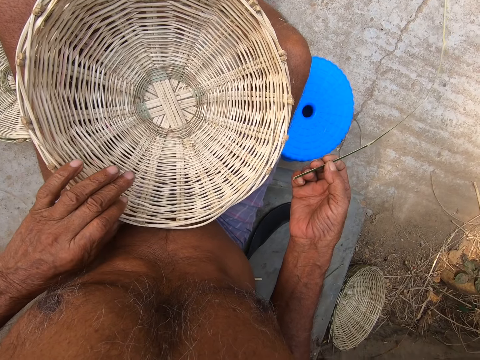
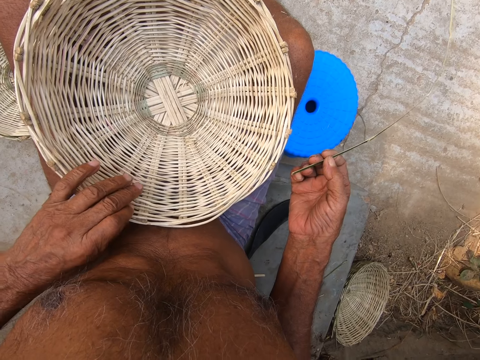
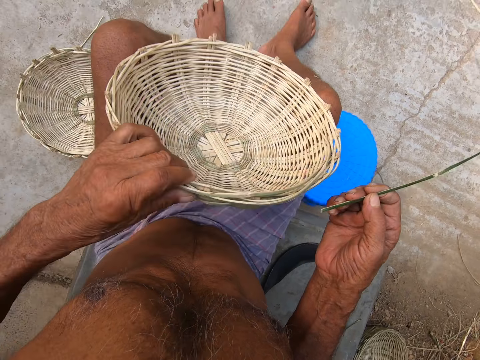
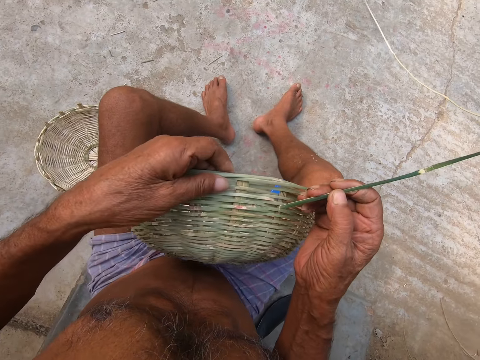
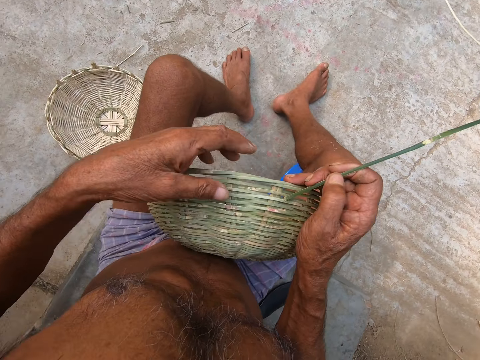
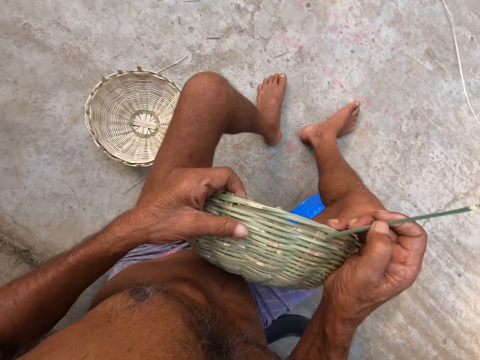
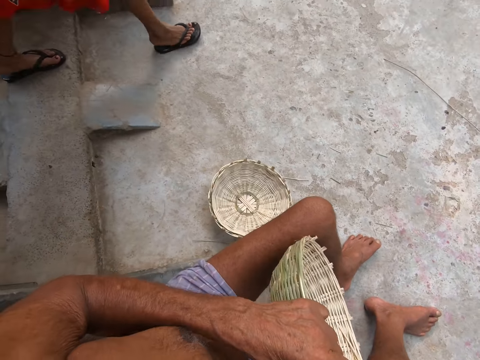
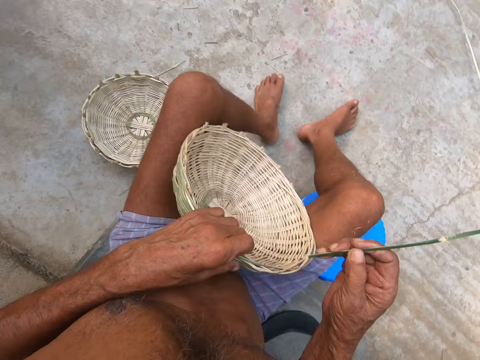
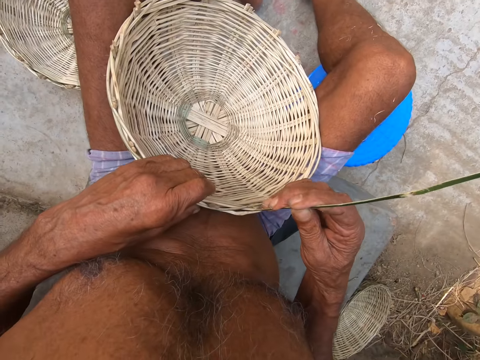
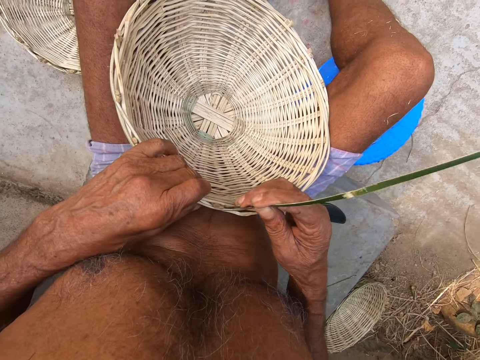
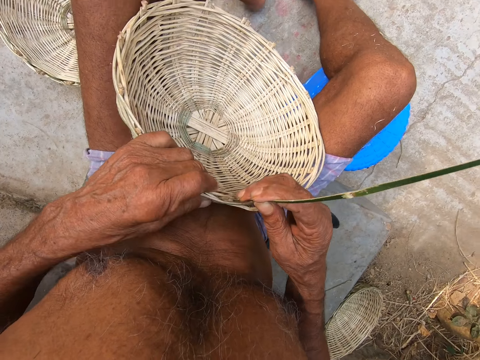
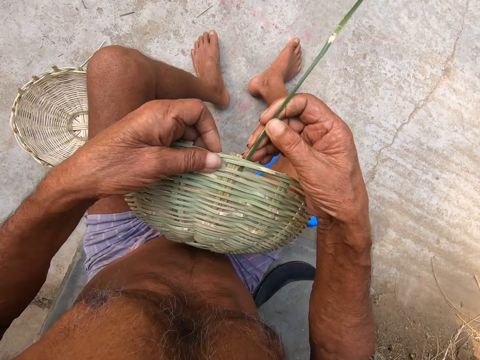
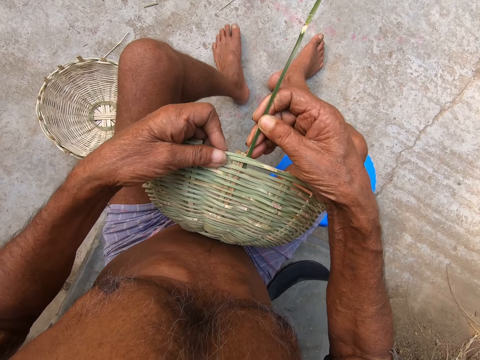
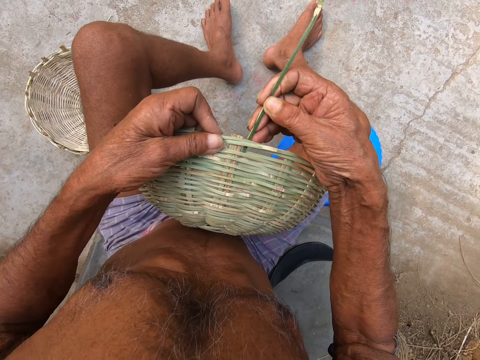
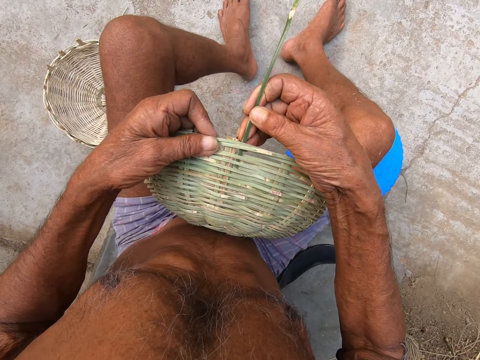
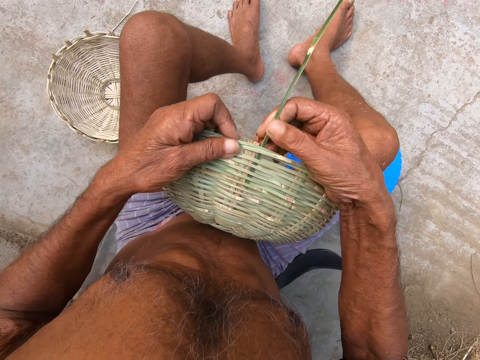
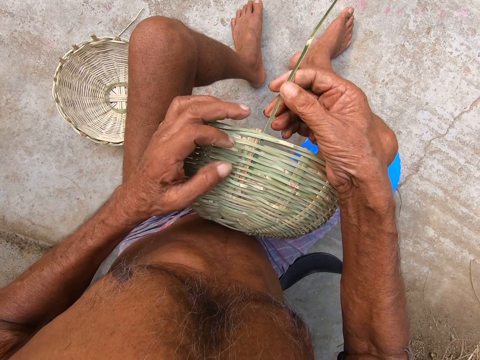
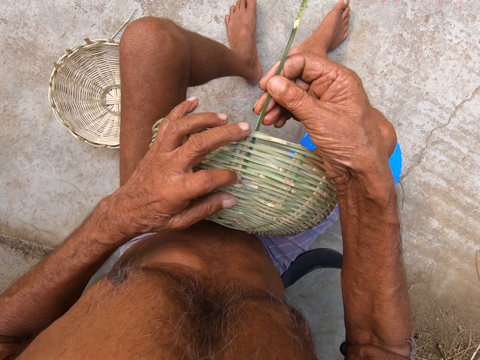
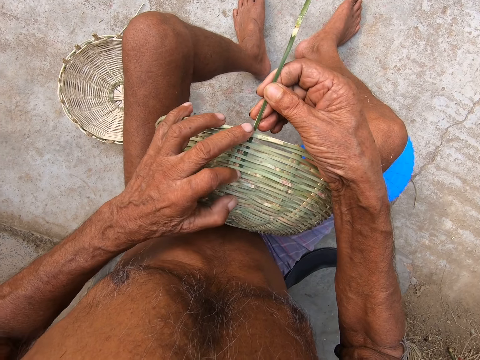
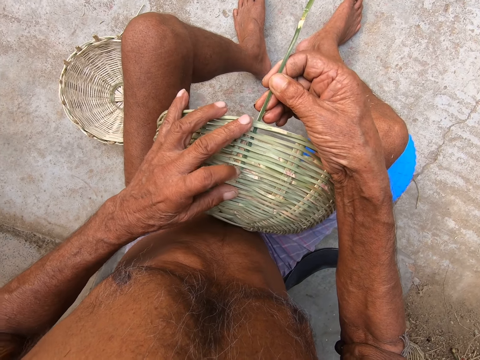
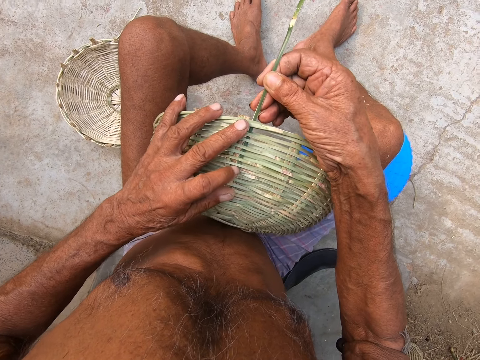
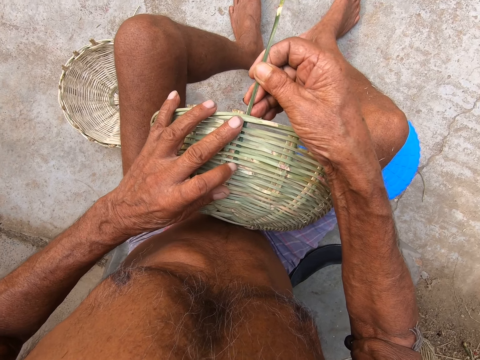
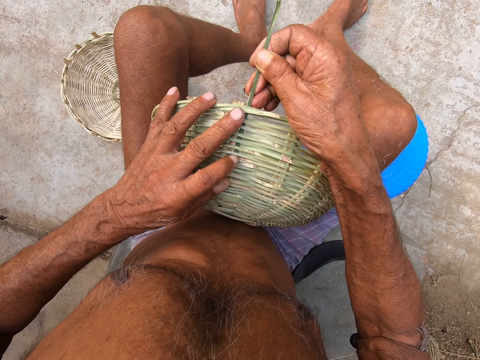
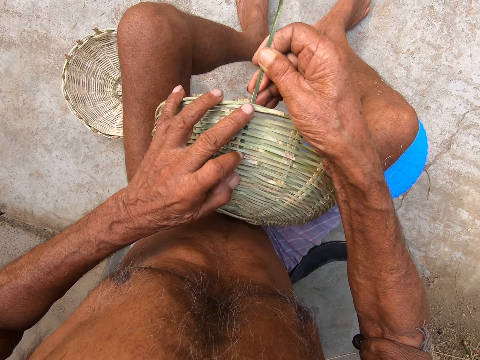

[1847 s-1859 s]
The camera wearer lifts the basket with his left hand. He holds the basket in both hands. He puts the piece of wood into the basket with his right hand. He joins the sisal reed to the basket. A woman walks past the camera wearer. The camera wearer pushes the bamboo strip into the basket with his right hand. He lifts the basket with his left hand. He presses the basket with his left hand.

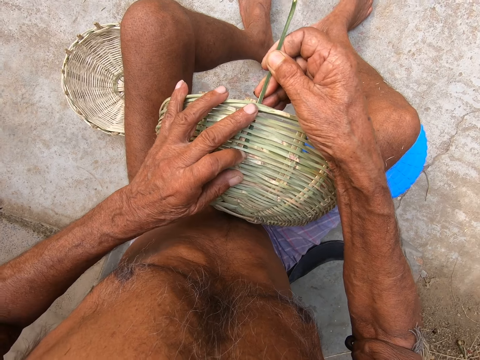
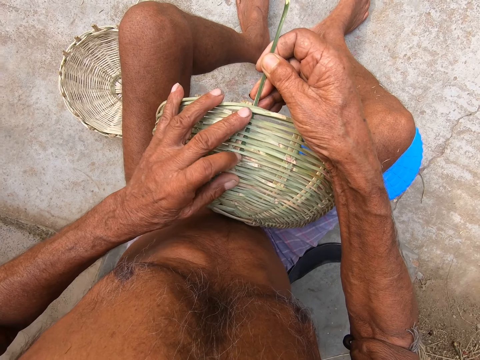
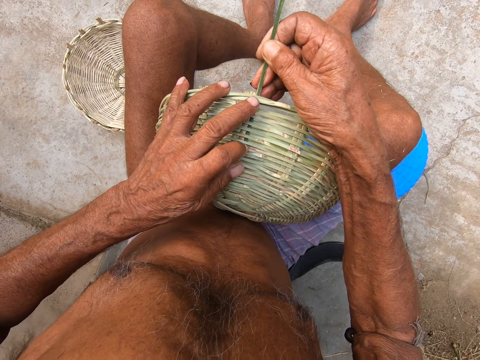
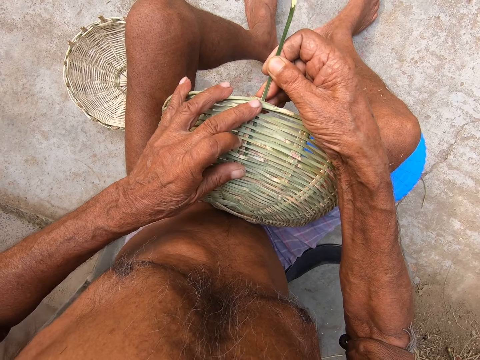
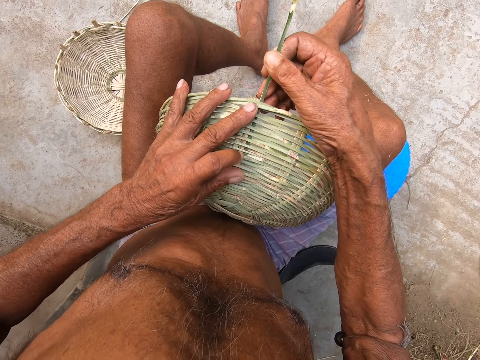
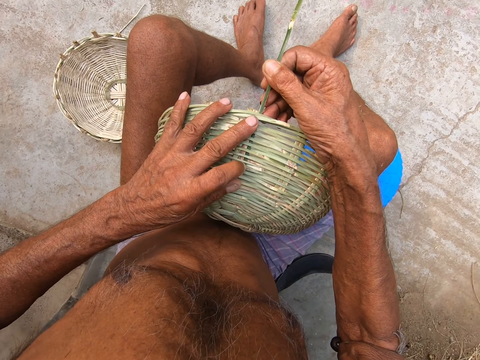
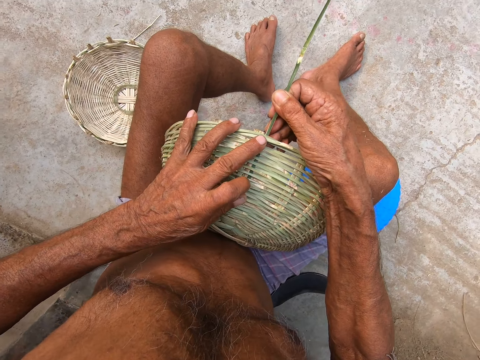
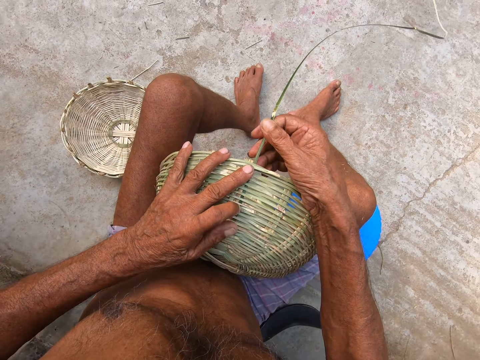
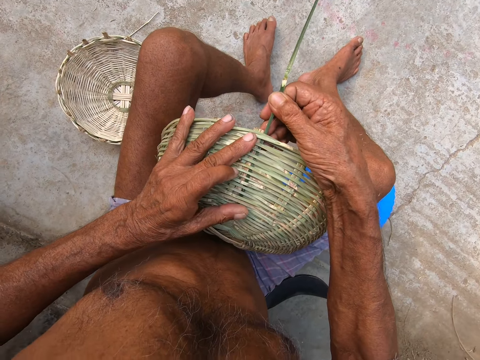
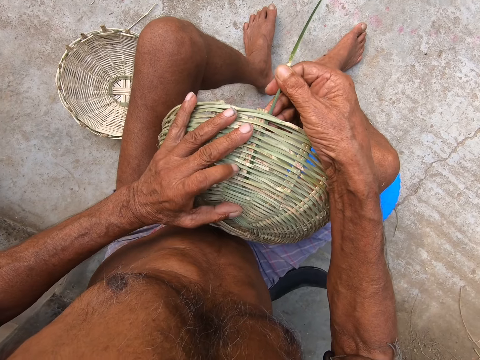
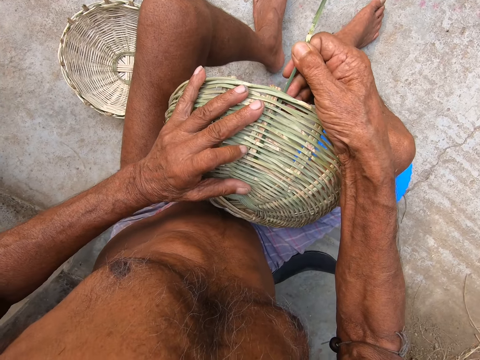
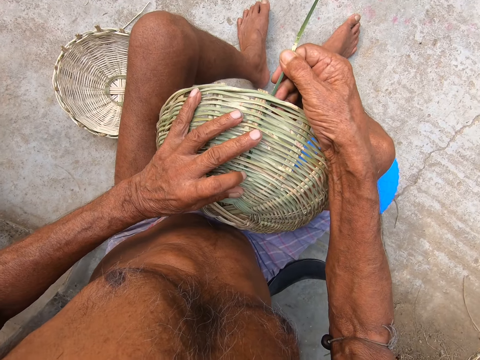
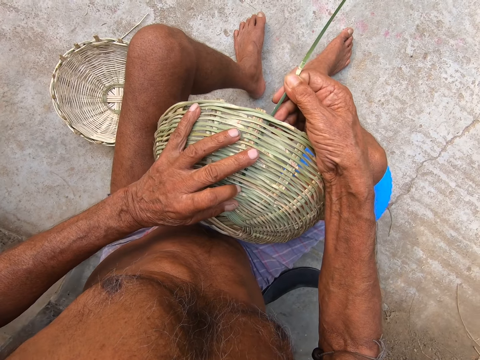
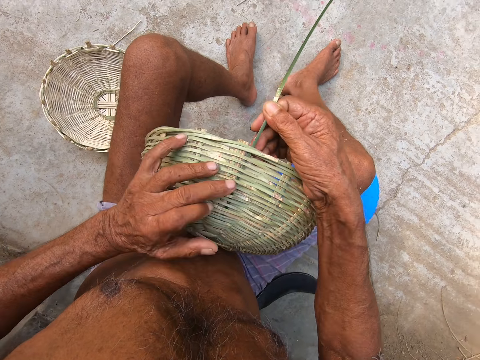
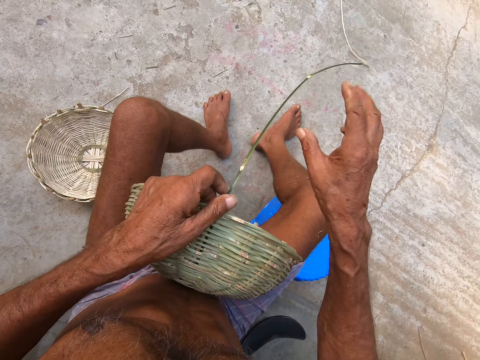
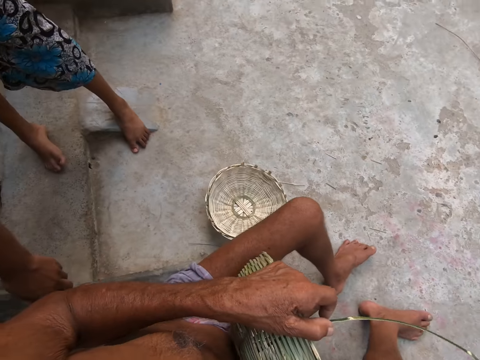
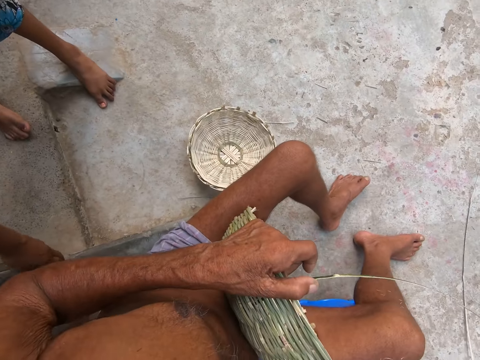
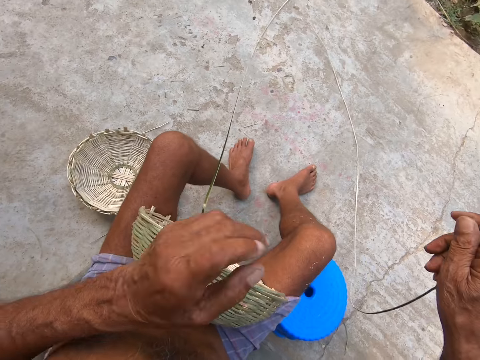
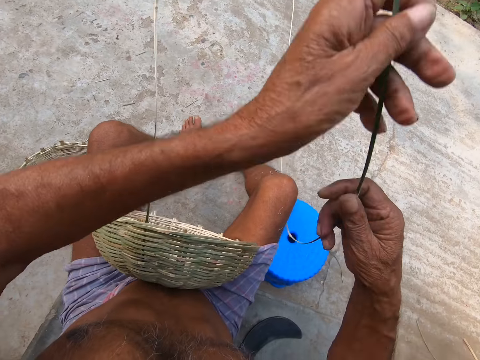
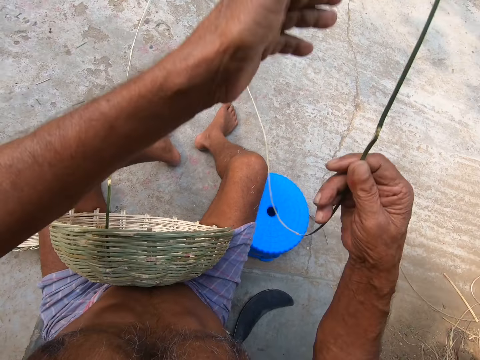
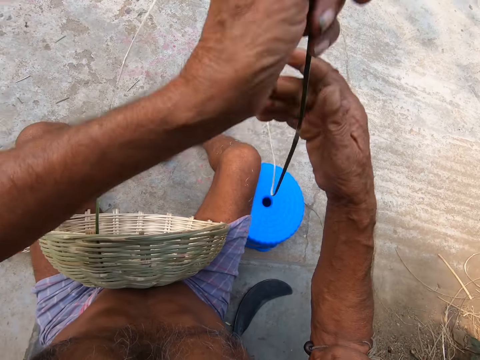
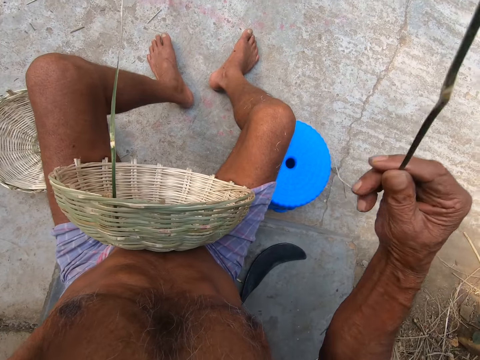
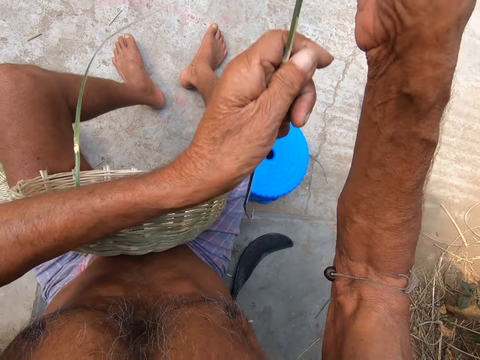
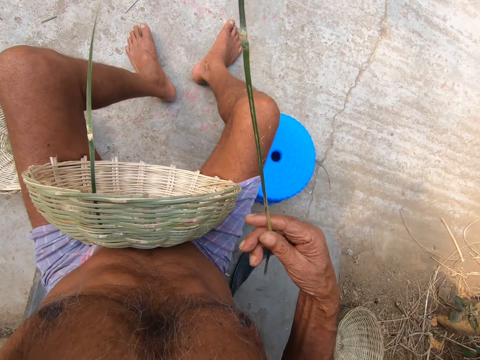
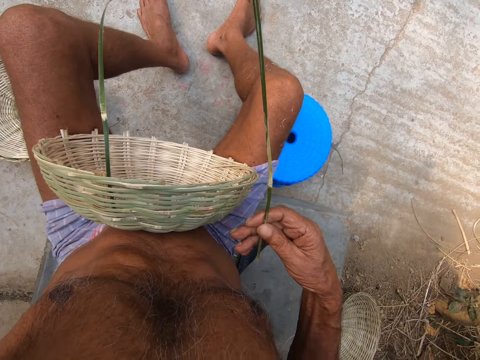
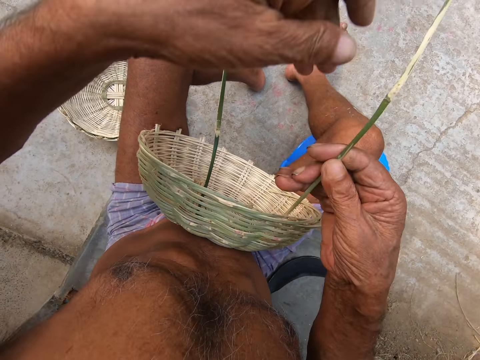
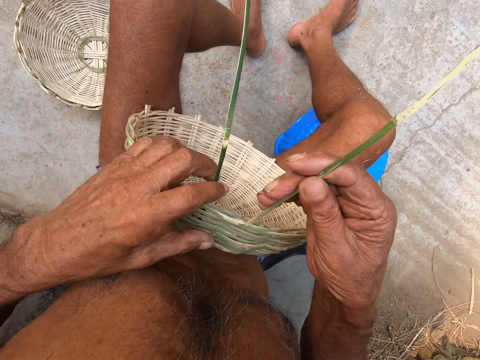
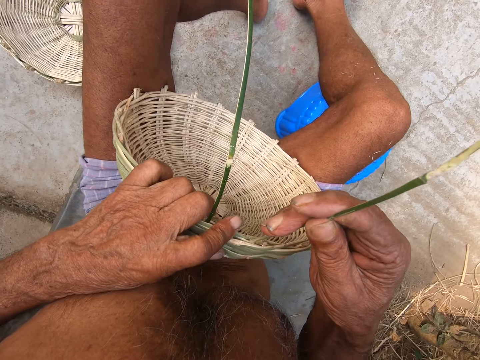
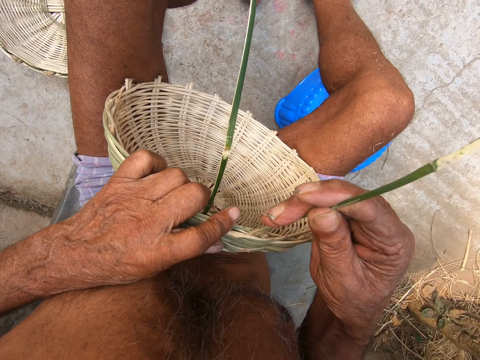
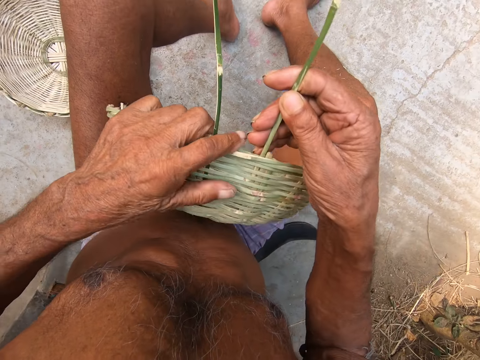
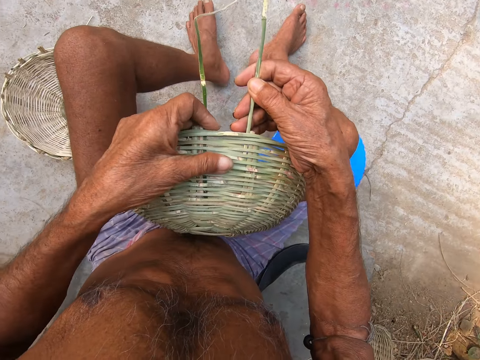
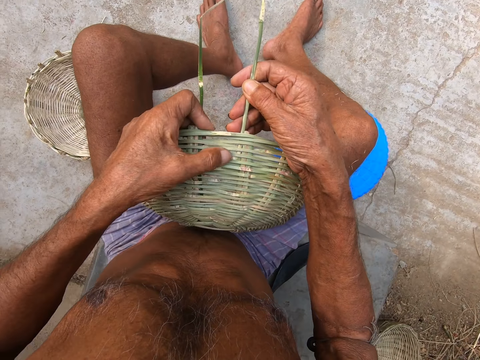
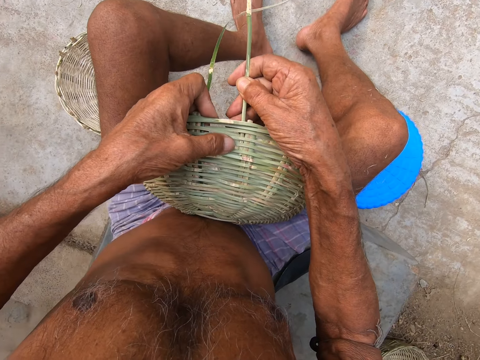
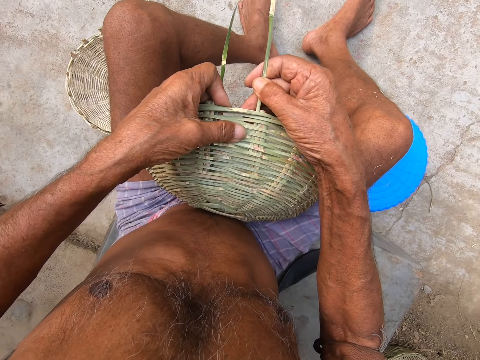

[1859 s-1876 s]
The camera wearer converses with the man. He holds the bamboo strip in his left hand. He bends the bamboo strip with his right hand. The man places a bowl on the slab with his left hand. The camera wearer pulls the bamboo strip in both hands. He holds the basket in his left hand. He pushes the bamboo strip into the basket with his right hand.
